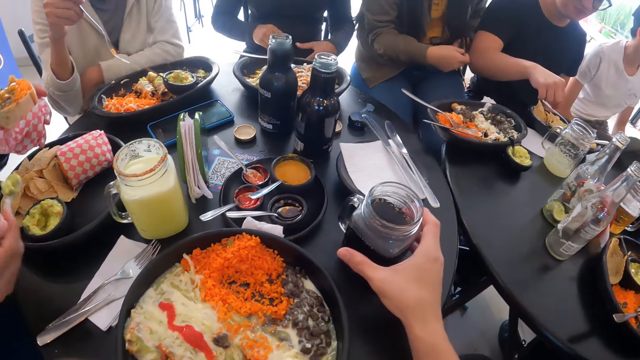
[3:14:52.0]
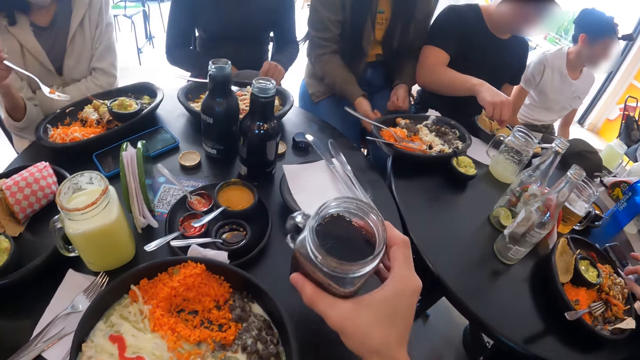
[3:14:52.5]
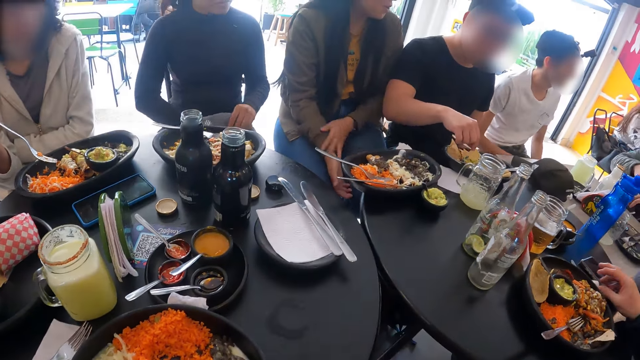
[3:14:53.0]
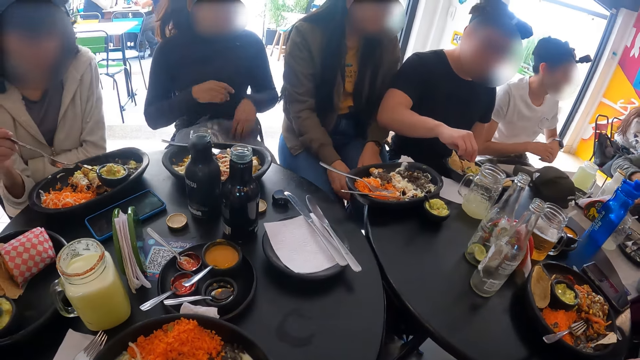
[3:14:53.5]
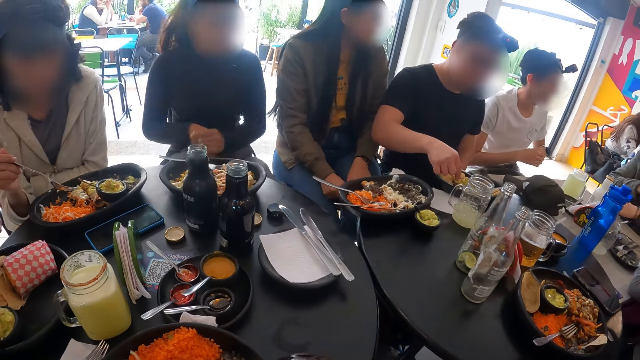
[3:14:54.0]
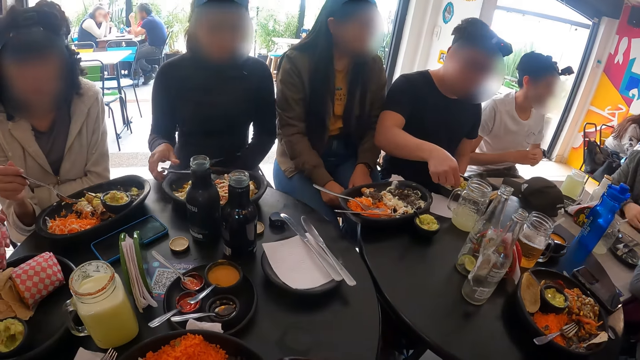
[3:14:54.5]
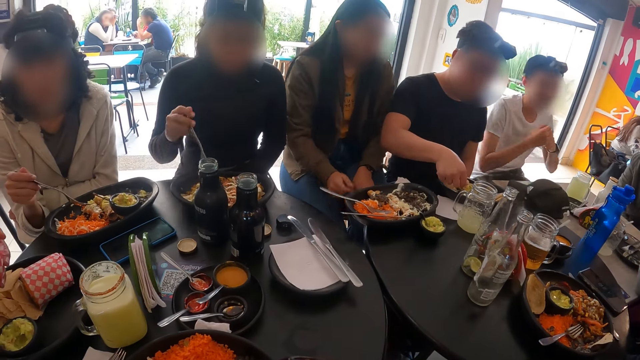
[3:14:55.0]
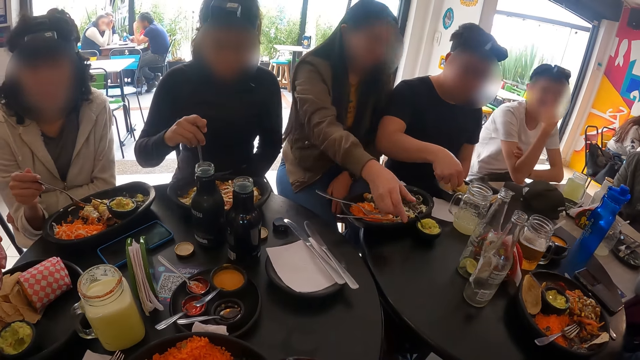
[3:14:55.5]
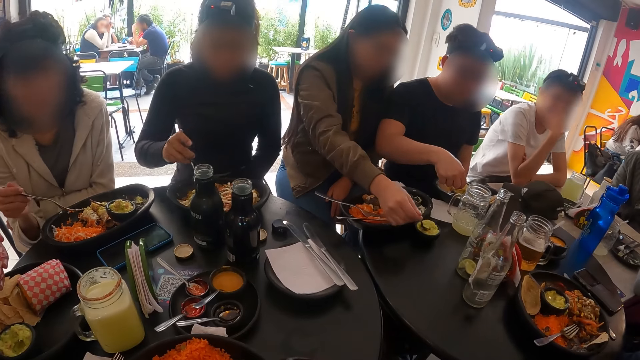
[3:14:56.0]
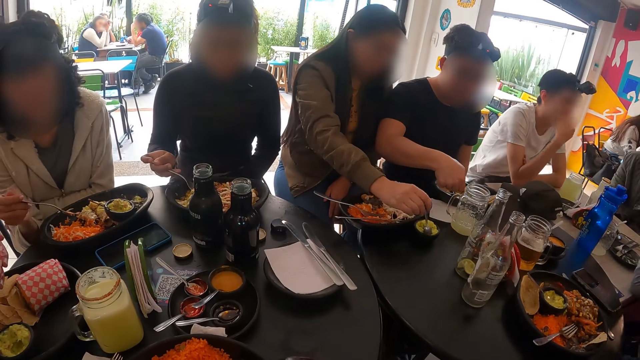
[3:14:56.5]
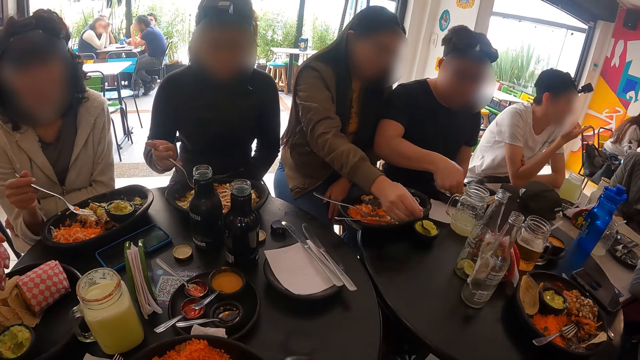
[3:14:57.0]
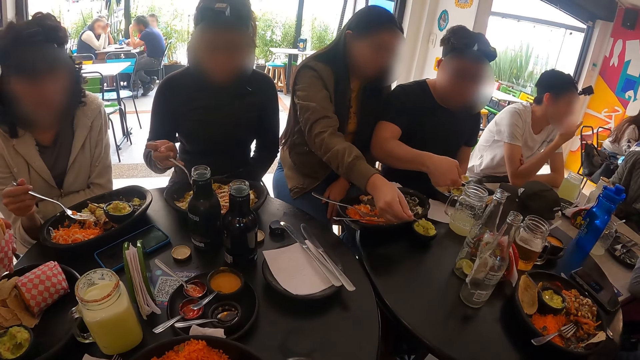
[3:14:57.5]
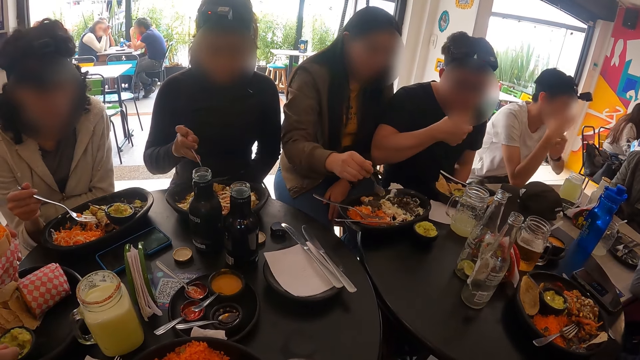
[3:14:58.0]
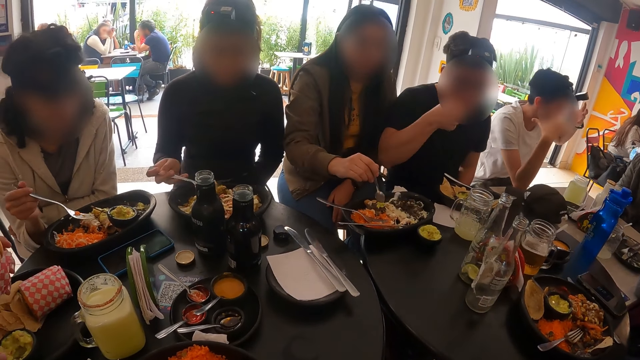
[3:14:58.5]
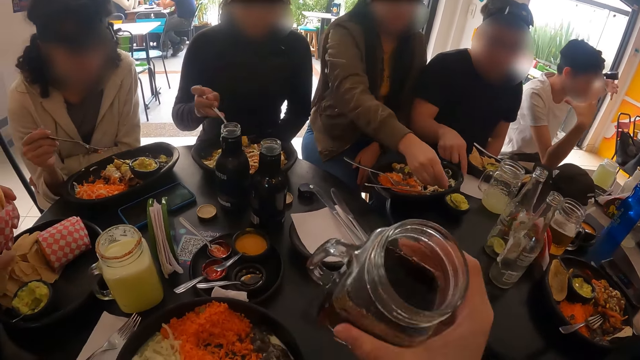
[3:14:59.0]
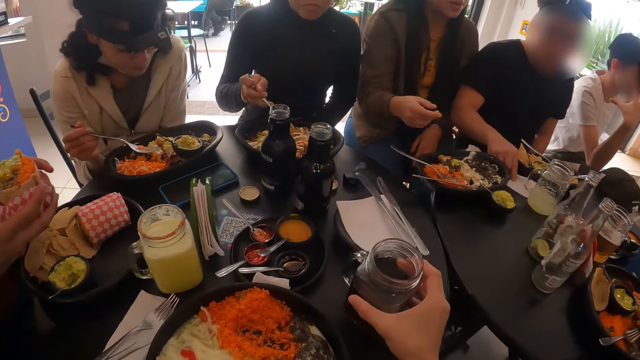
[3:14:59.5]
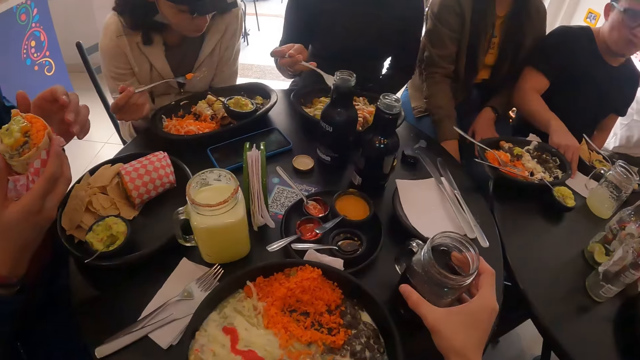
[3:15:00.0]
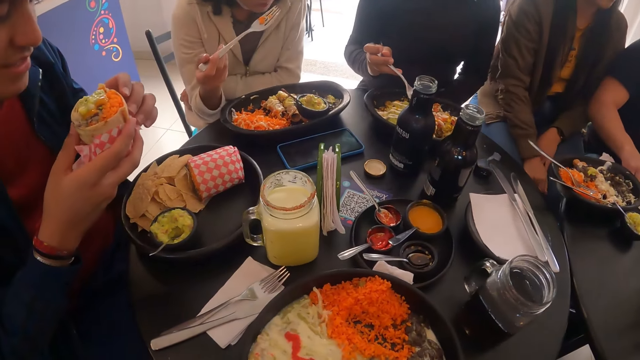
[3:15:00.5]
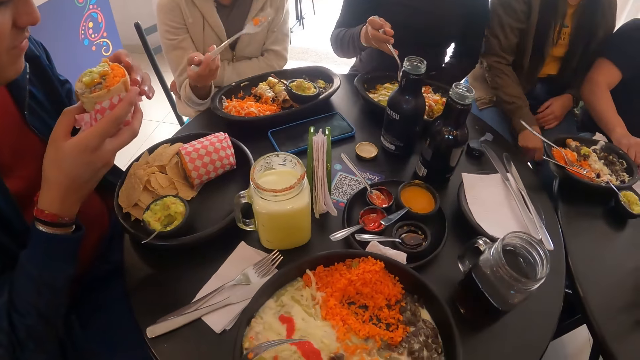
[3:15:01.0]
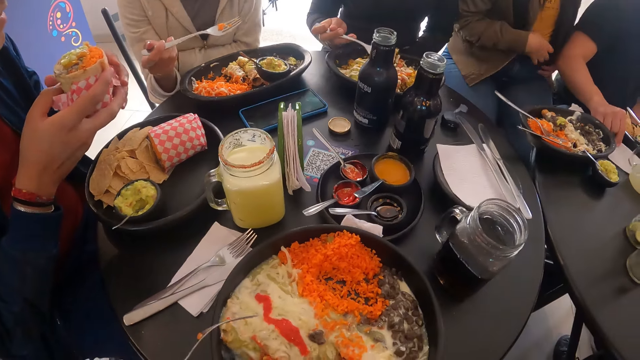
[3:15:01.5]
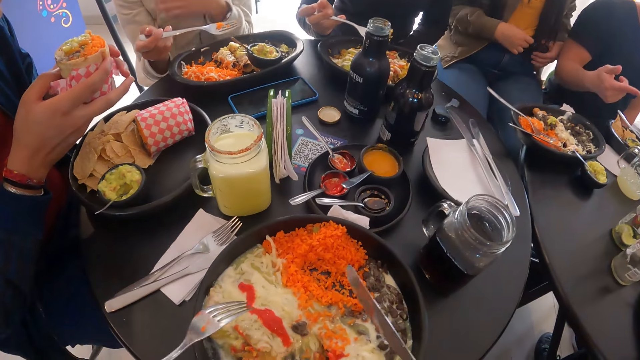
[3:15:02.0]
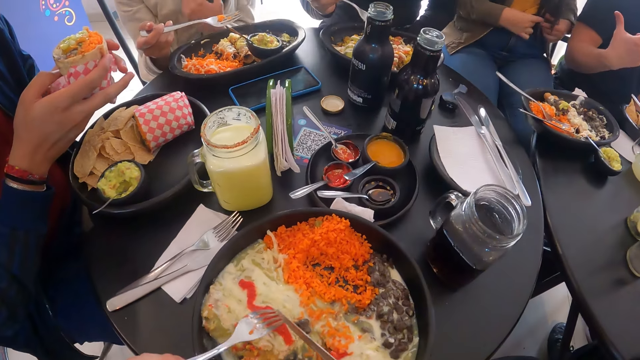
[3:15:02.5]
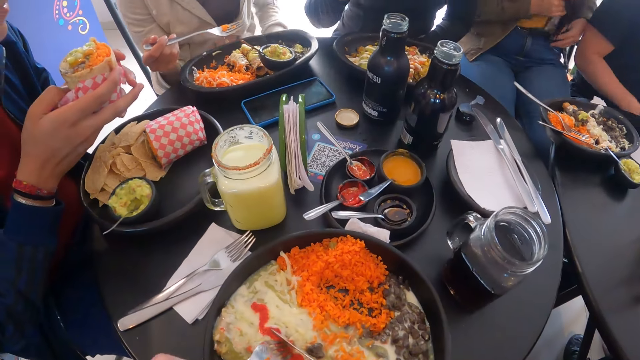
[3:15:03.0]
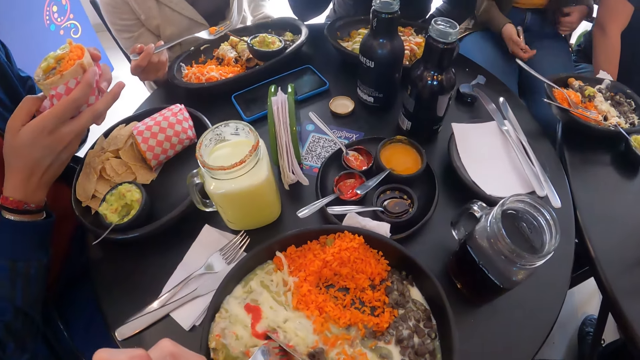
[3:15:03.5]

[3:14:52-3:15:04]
A man picks a chip from the plate on the table with his right hand. The camera wearer picks the cup from the table with his right hand. A woman searches through the bag with both hands. Another man converses with a third man. The camera wearer drinks from the cup in his right hand. The first man dips the chip in the sauce on the plate with his right hand. A fourth man picks the spoon of guacamole in the bowl on the plate with his right hand. The woman picks the fork from the plate with her right hand. Another woman converses with the fourth man. A third woman picks the spoon of the bowl of guacamole with her right hand. The third woman scoops the sauce with the spoon. The fourth man places the spoon in the bowl on the plate with his right hand. The third woman pours the guacamole in the spoon on the plate with her right hand. The first man eats the chip with his right hand. The third woman places the spoon in the bowl of guacamole with her right hand. The first man wipes his right hand on the paper towel on the table. The camera wearer places the cup on the table with his right hand. The fourth man holds the sandwich wrap with both hands. The camera wearer picks the knife from the plate on the table with his right hand. The third woman pulls out the phone in the pocket with her right hand. The camera wearer cuts the salad in the plate with the fork and knife in both hands.
